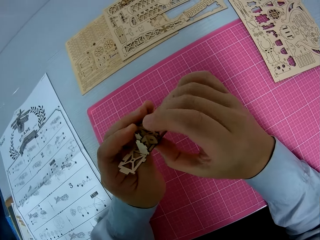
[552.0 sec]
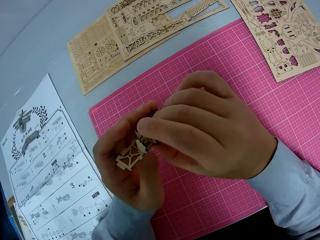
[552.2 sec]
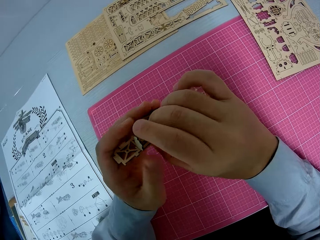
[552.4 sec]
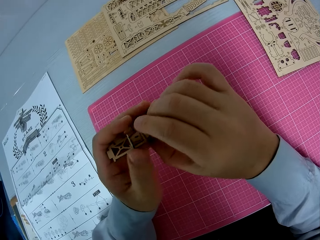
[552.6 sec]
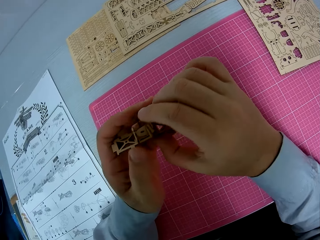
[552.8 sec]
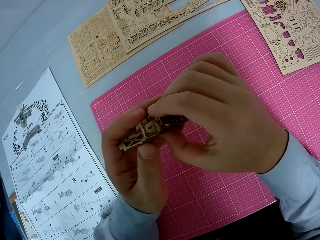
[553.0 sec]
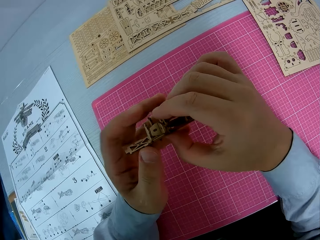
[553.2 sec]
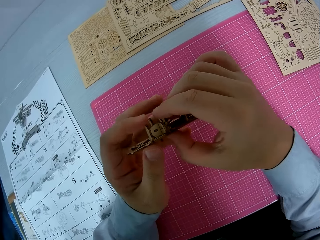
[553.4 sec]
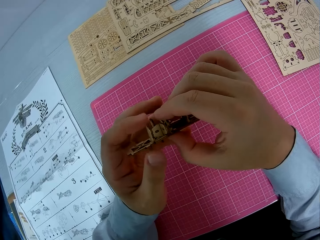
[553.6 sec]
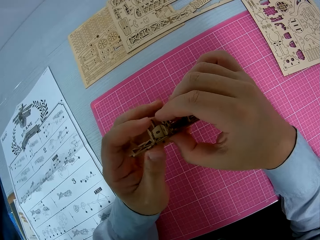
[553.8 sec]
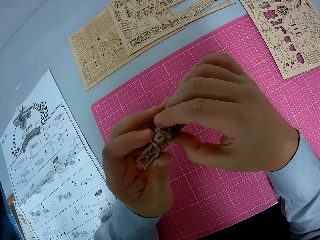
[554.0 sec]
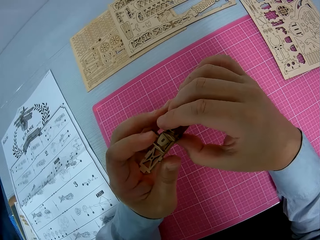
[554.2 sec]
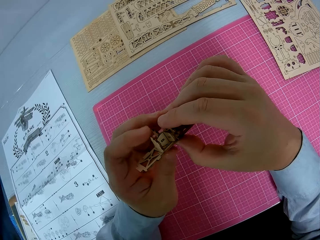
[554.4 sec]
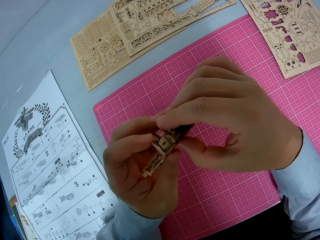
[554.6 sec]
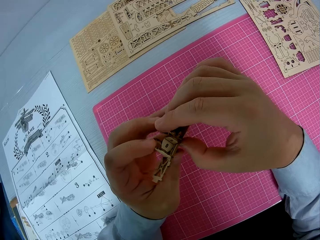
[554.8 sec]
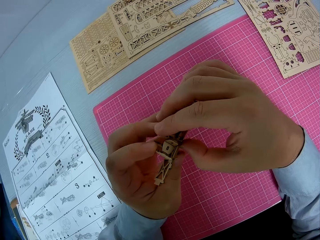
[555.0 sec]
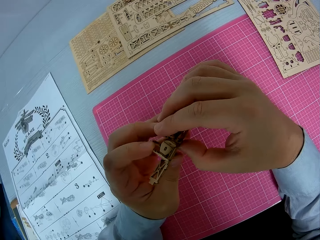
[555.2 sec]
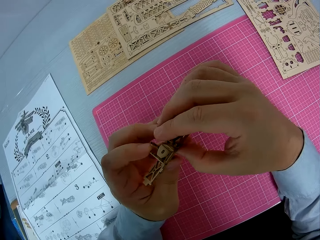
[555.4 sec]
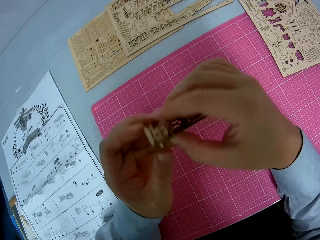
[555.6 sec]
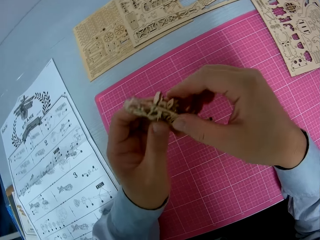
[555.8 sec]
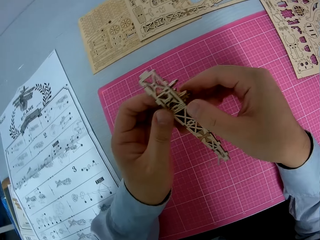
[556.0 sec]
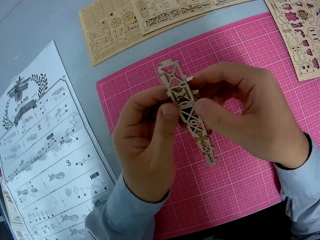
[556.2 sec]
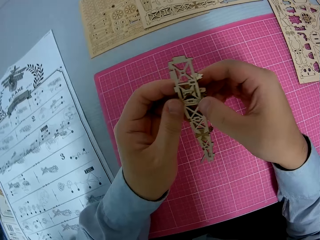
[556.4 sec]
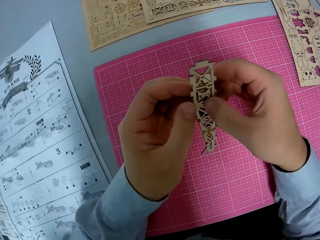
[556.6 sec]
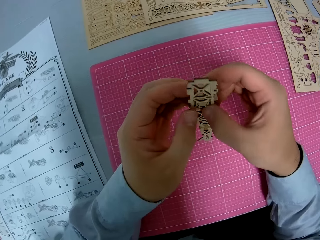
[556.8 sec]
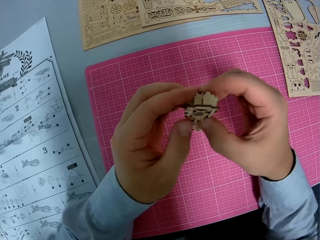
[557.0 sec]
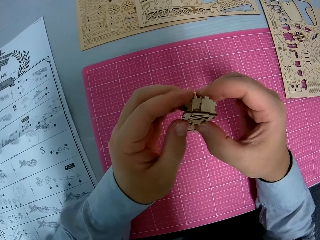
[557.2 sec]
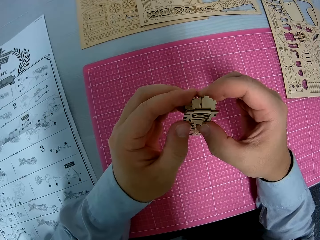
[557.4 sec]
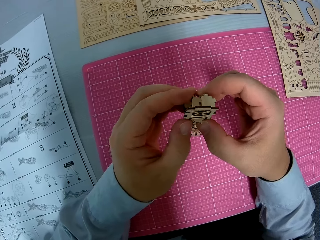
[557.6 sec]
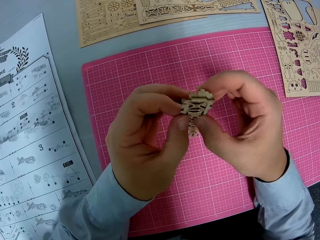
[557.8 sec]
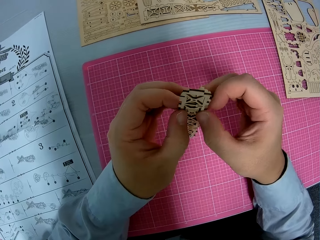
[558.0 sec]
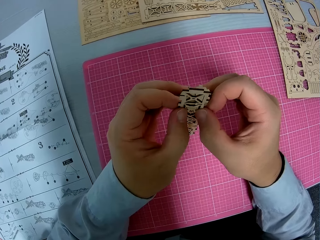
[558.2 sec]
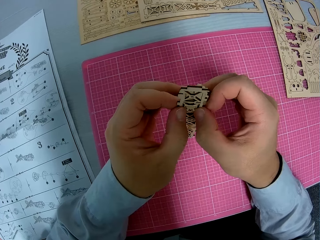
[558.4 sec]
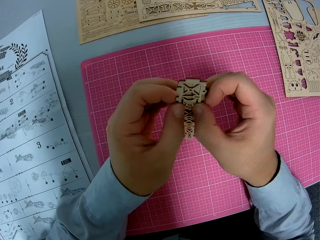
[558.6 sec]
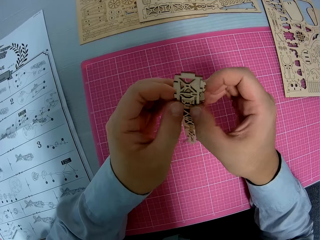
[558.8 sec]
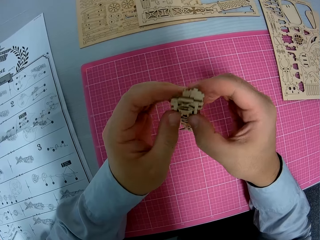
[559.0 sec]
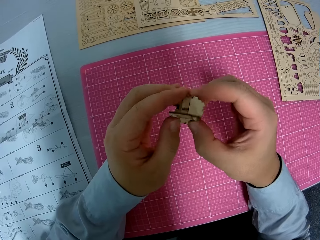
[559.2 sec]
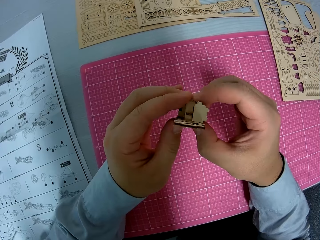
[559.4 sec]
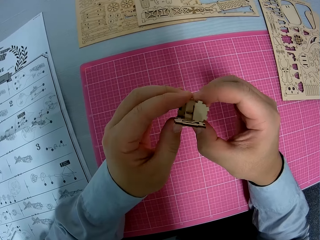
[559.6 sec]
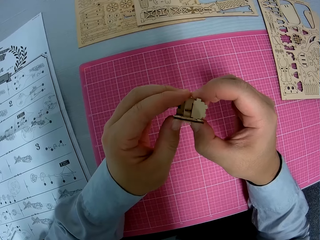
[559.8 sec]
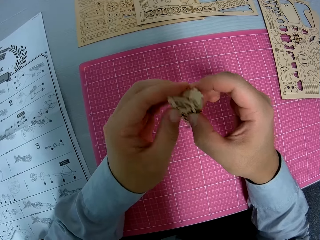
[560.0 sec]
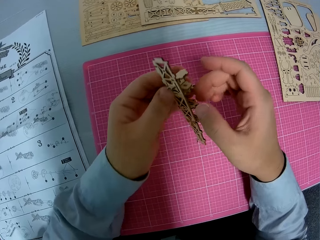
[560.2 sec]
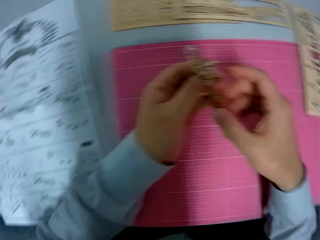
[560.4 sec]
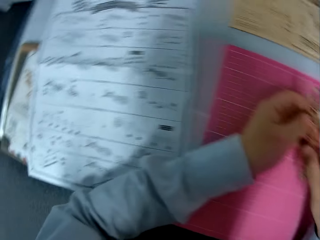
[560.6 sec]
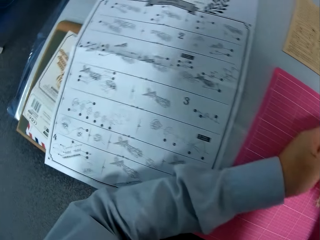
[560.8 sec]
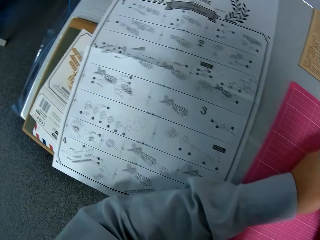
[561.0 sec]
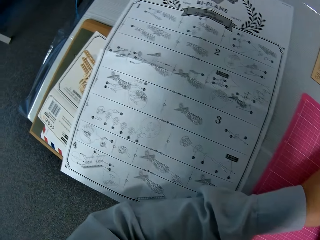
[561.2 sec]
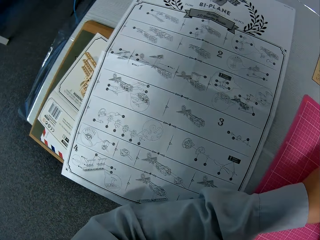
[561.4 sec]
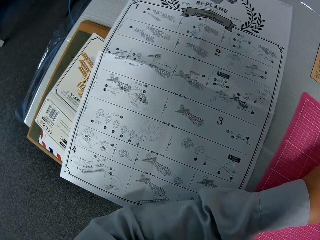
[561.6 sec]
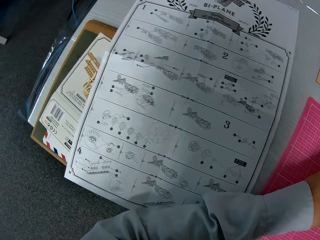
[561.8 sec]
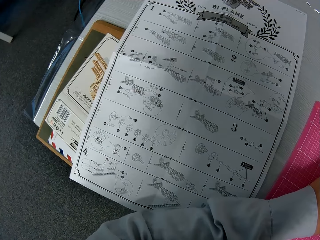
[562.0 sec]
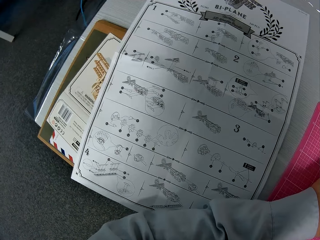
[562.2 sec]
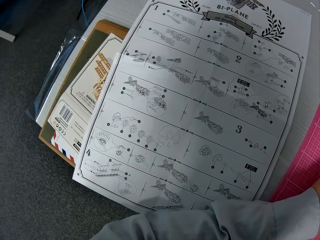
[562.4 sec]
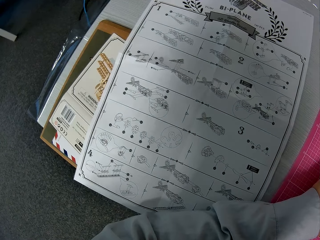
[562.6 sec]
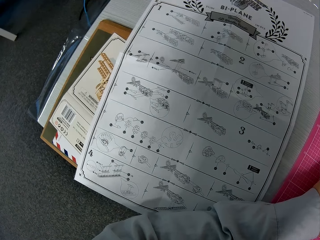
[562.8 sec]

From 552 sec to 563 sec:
The camera wearer squeezes the craft as they turn. They fix the wooden craft shapes. They hide the wooden craft shapes.

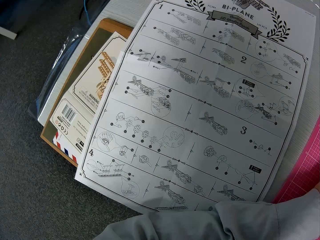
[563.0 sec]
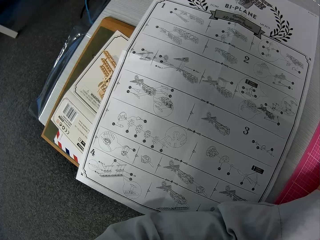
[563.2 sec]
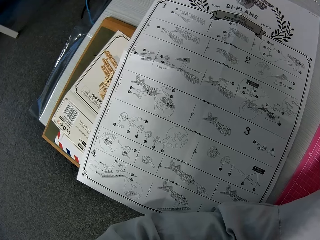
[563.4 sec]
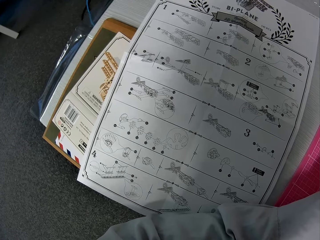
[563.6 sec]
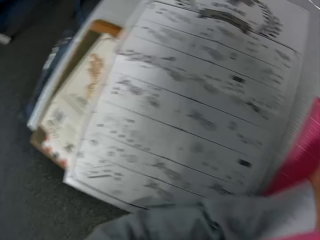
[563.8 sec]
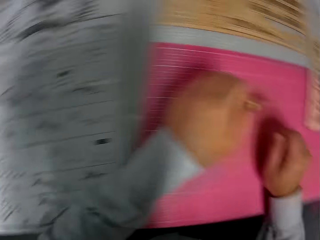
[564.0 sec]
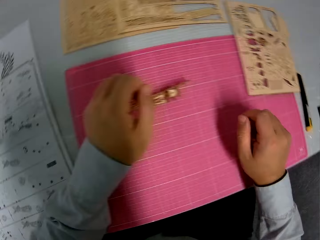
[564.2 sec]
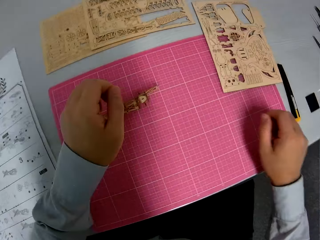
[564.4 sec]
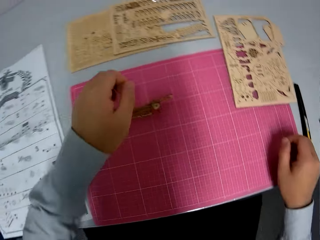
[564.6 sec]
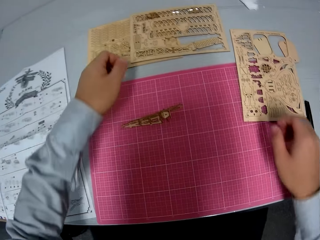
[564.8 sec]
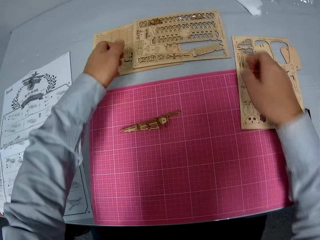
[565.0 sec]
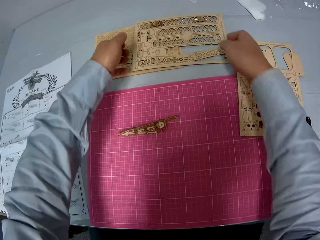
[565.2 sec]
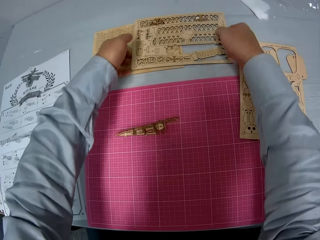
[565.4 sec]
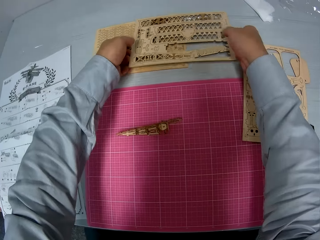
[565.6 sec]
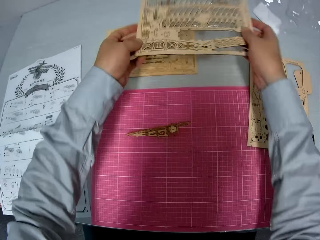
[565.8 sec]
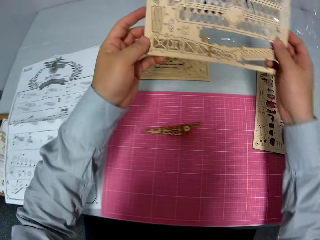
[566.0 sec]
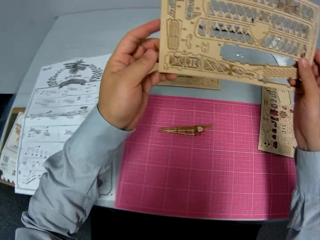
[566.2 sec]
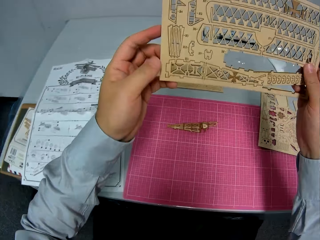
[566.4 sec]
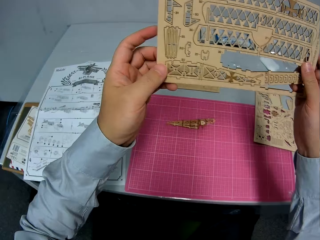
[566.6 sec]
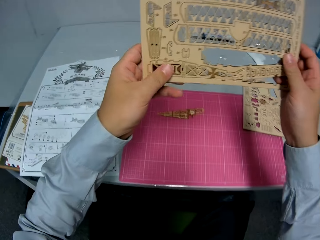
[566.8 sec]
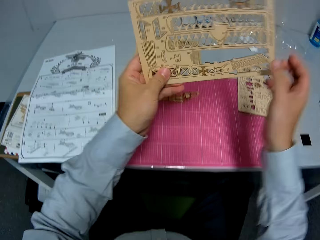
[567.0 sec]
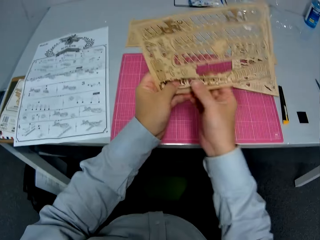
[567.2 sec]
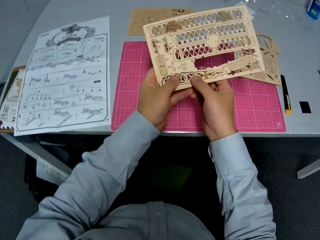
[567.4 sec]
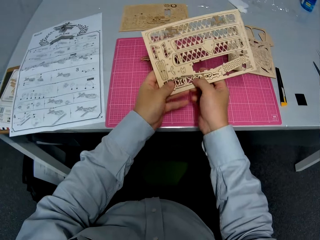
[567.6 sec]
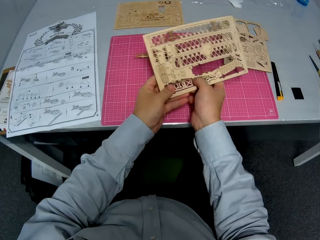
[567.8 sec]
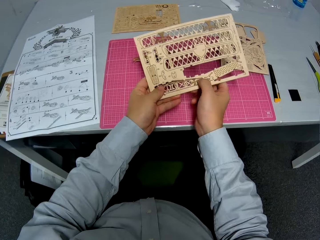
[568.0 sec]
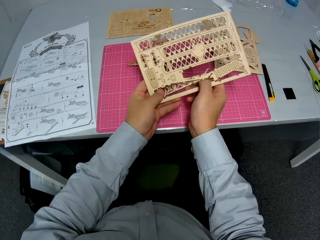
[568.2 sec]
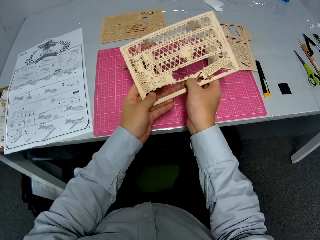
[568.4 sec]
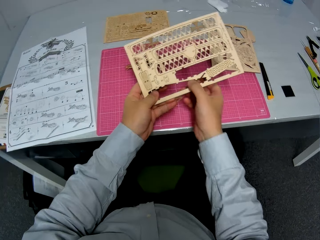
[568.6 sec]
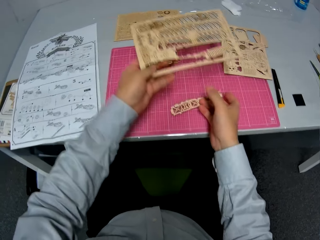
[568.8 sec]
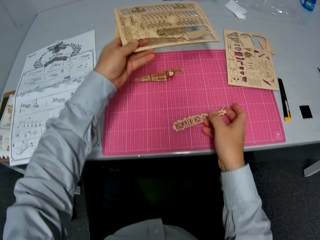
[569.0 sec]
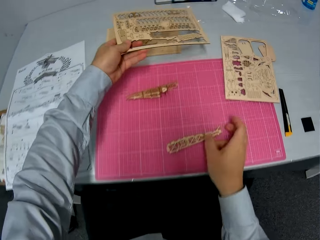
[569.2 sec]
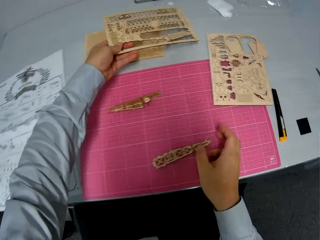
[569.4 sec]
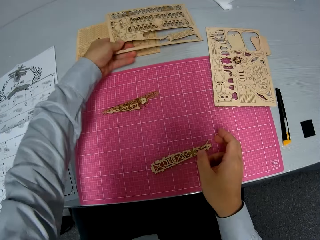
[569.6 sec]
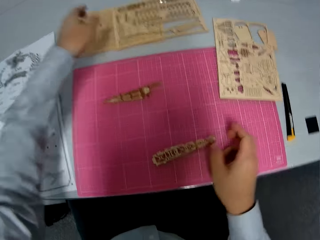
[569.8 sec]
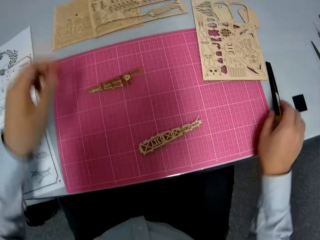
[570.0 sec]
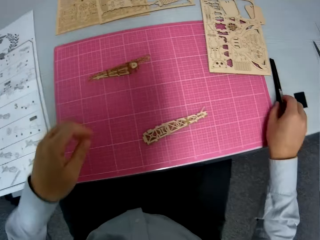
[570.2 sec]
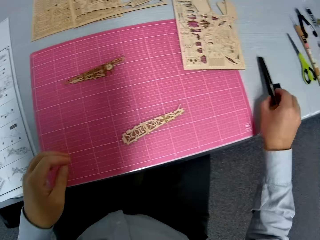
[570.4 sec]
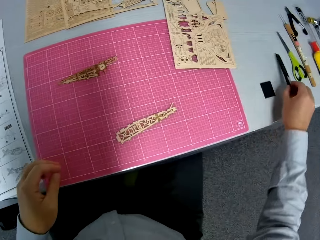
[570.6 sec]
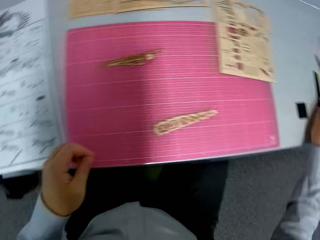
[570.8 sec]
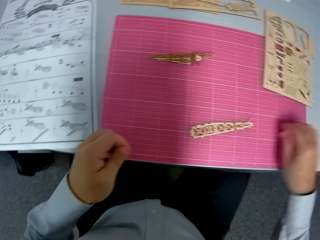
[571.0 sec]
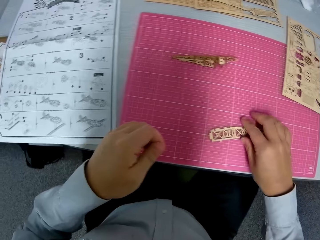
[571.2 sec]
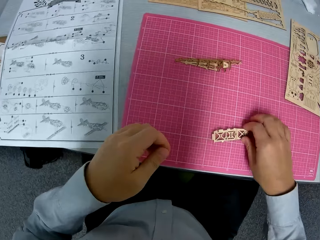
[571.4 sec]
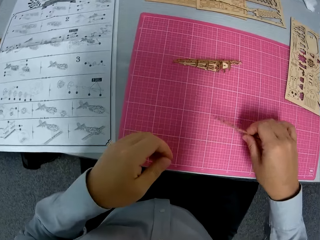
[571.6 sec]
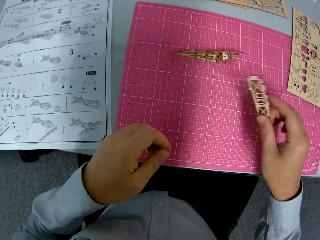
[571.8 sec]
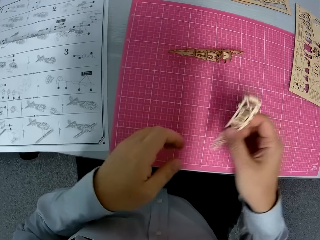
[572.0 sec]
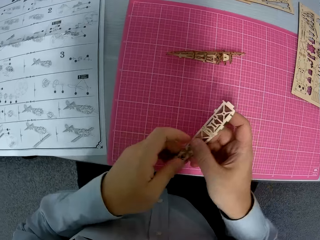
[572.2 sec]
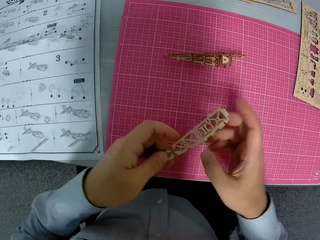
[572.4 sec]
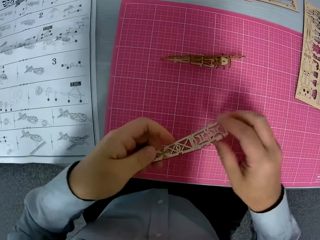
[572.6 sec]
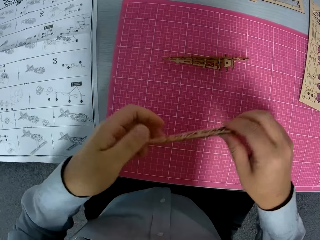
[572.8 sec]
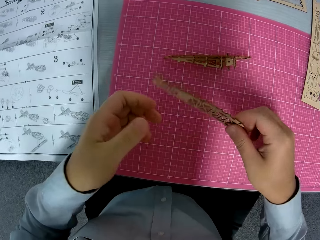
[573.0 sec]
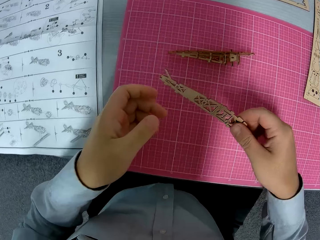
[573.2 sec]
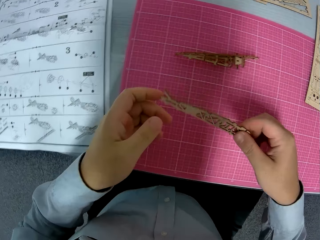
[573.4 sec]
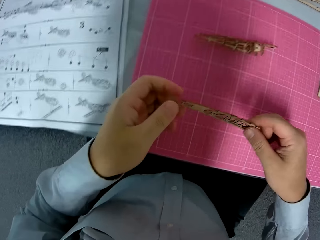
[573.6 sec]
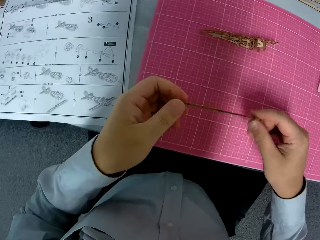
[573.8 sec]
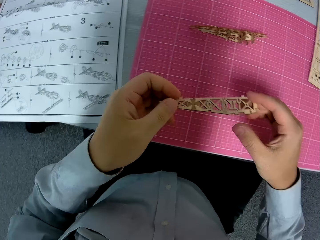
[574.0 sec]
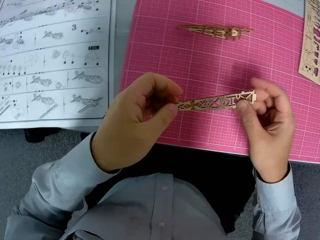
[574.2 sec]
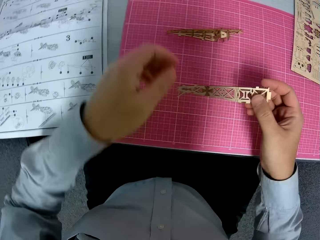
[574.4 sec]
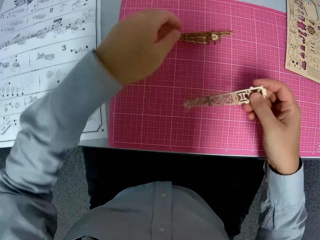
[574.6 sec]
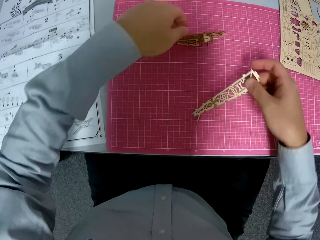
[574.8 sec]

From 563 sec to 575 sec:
The camera wearer places the wooden craft shapes on the table. They carry the paperwork from the table. They pick up the wooden craft shapes. They remove a piece from the paperwork. They drop the paperwork on the table. They move a tool, the utility knife, on the table. They pick up a piece of paperwork from the table. They drop it on the table.
